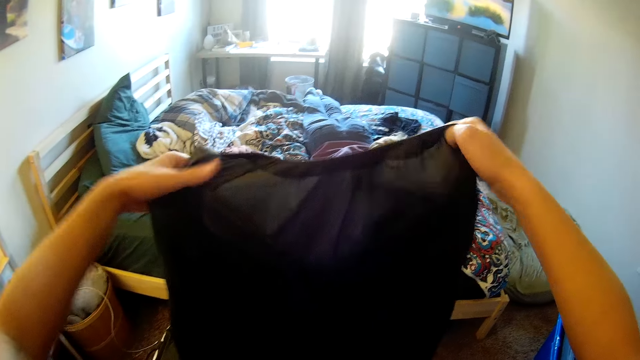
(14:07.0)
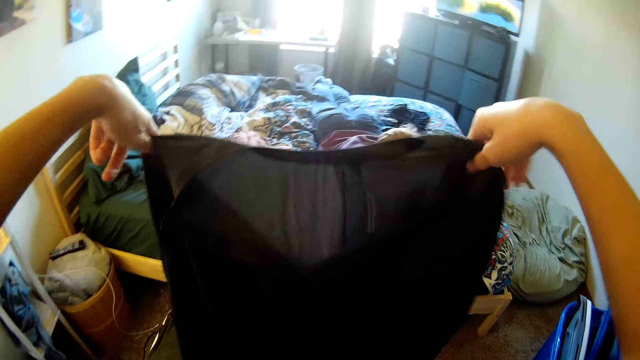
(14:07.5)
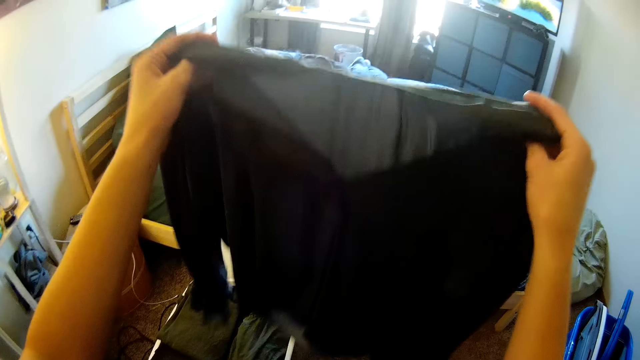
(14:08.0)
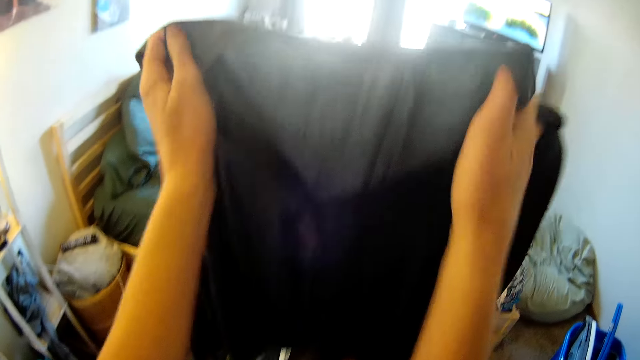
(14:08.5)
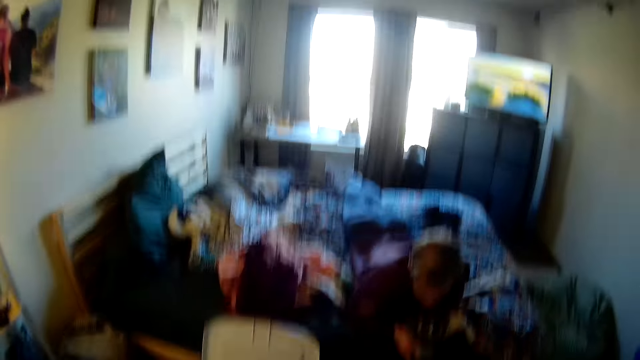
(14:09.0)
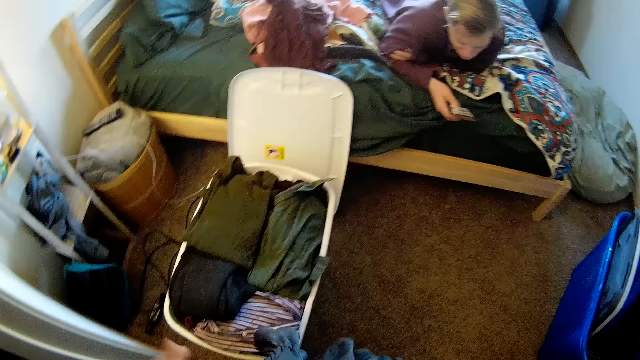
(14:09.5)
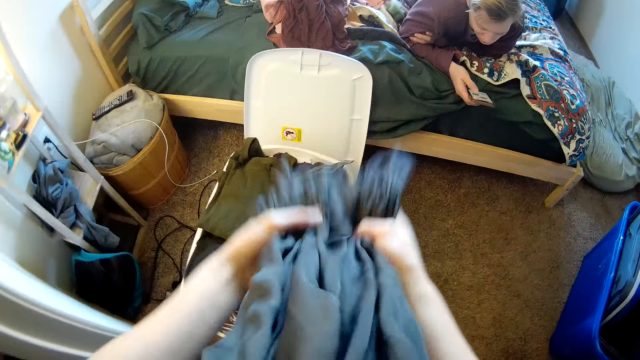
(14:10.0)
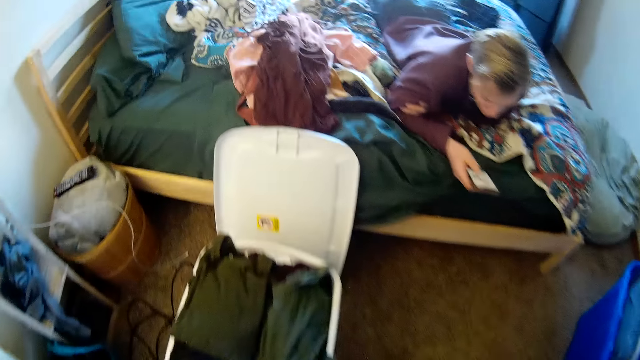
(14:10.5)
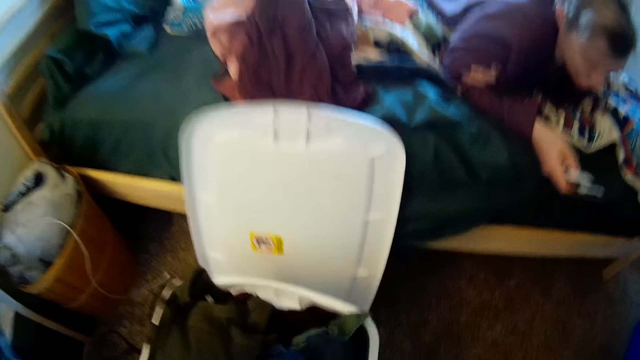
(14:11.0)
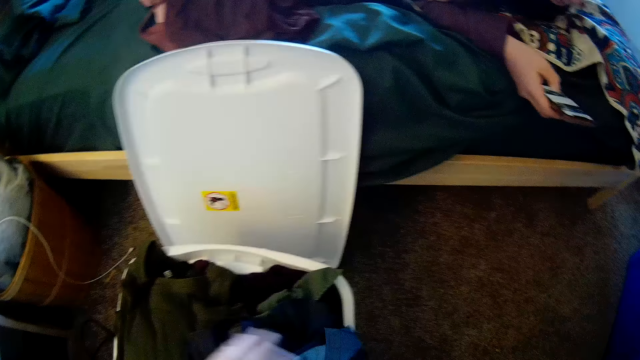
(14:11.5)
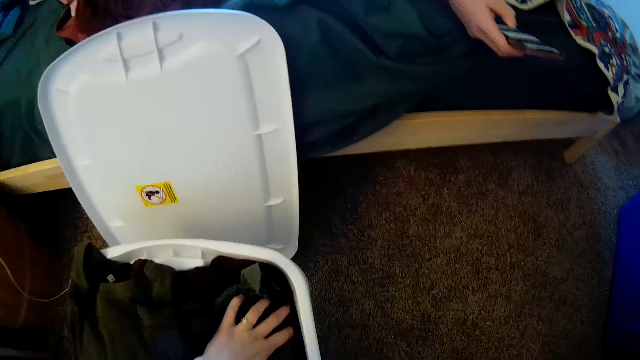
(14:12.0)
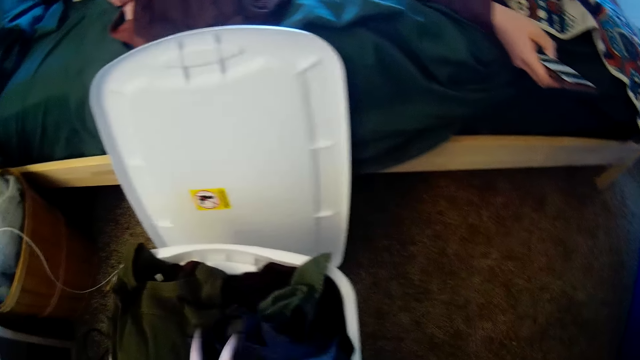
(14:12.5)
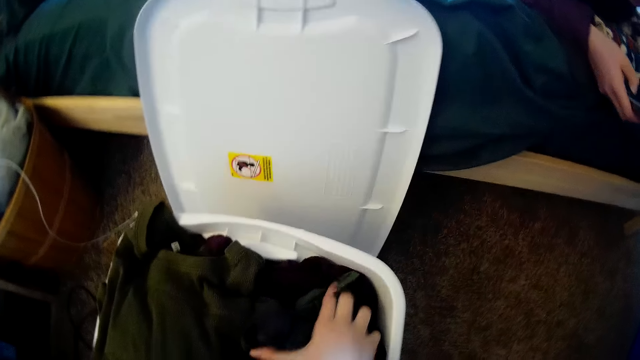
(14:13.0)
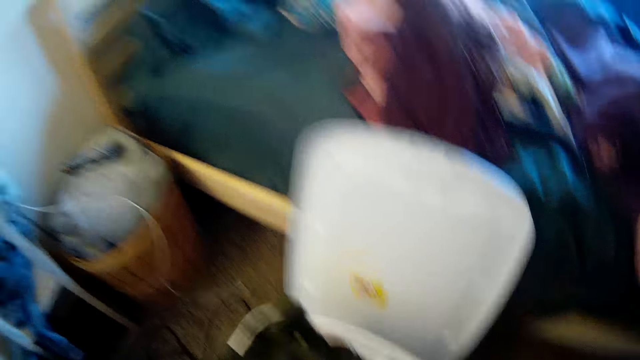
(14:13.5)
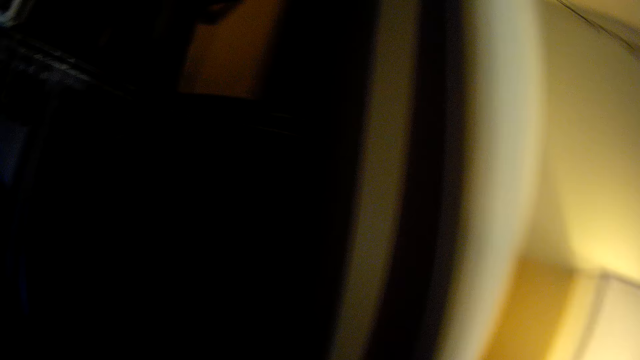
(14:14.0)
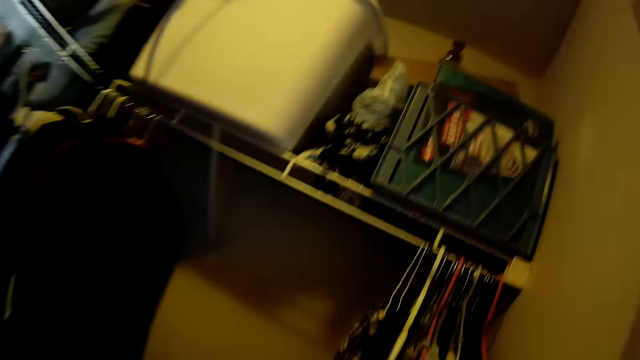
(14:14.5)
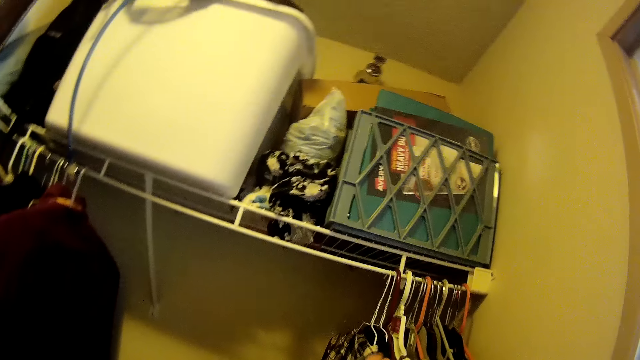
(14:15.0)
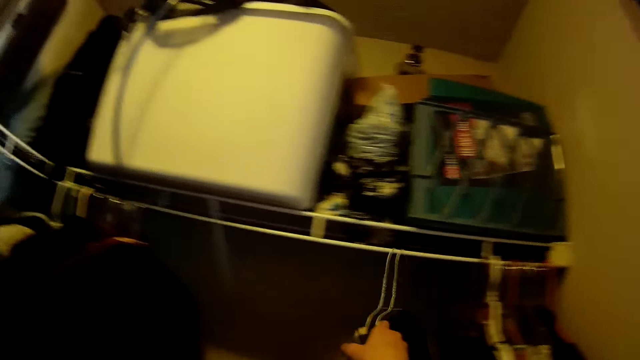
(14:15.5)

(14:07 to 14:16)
The camera wearer puts the cloth in the clothes basket. They pick up the cloth from the drawer.

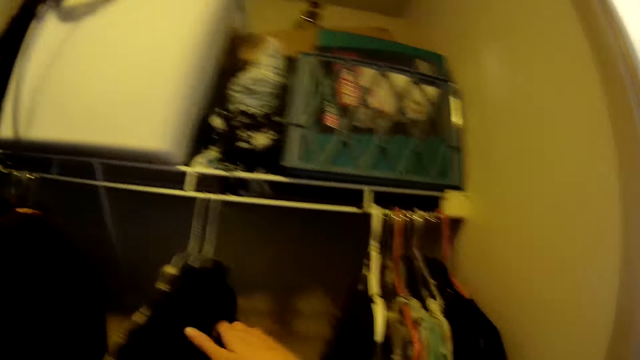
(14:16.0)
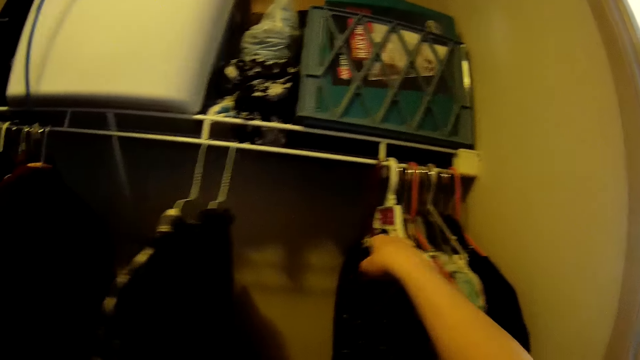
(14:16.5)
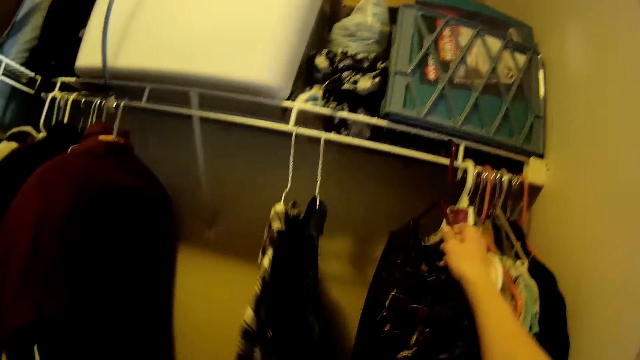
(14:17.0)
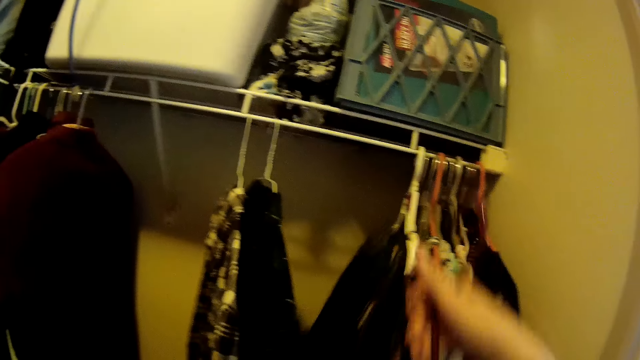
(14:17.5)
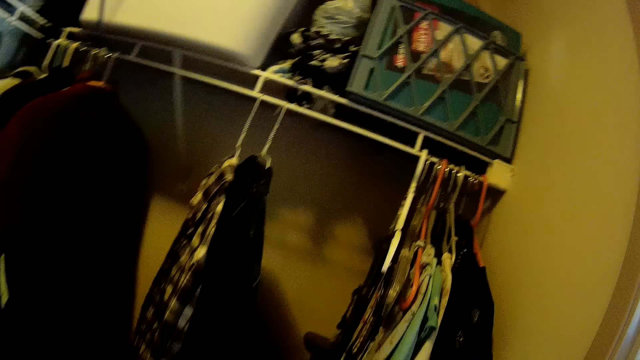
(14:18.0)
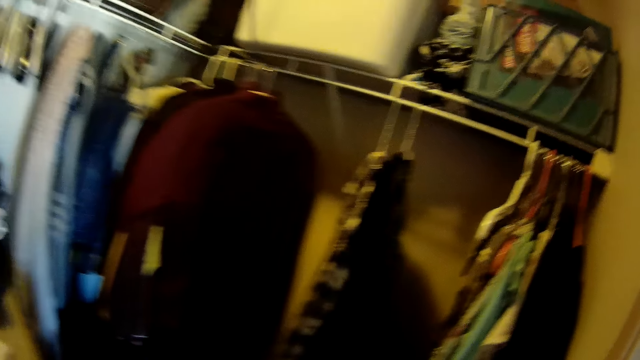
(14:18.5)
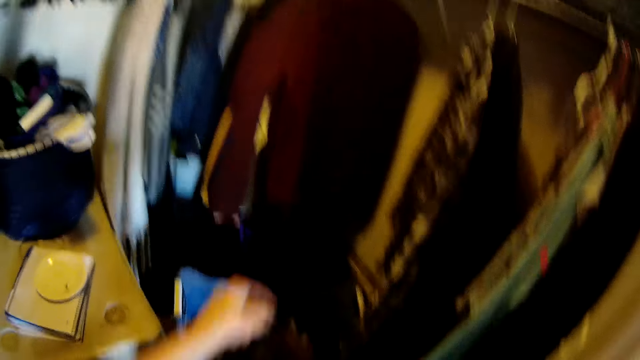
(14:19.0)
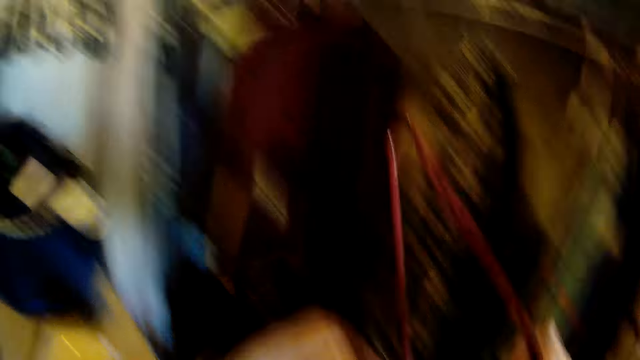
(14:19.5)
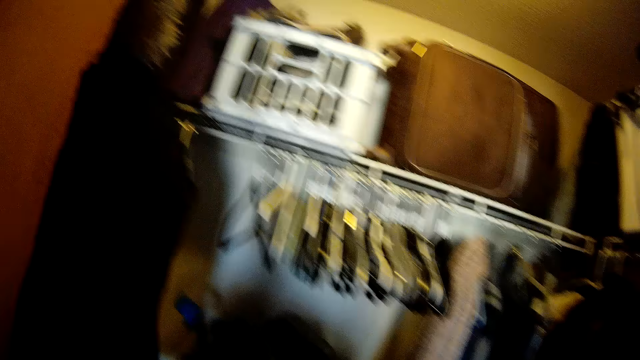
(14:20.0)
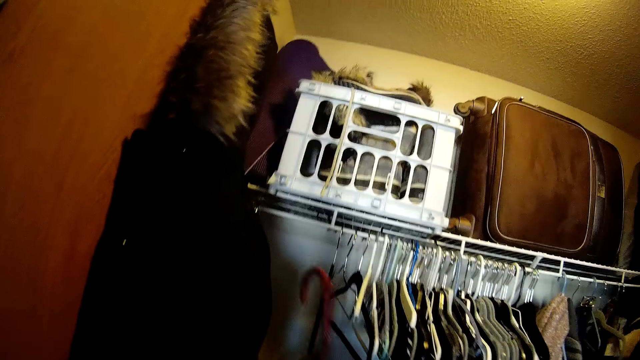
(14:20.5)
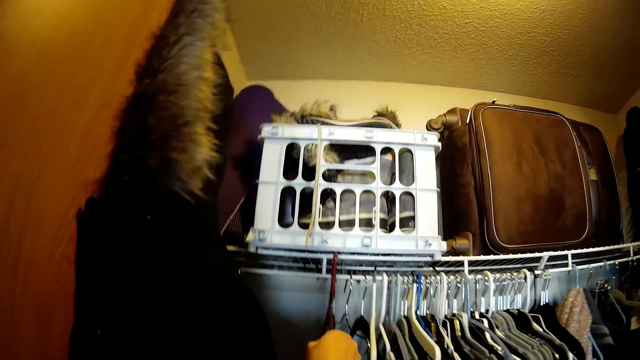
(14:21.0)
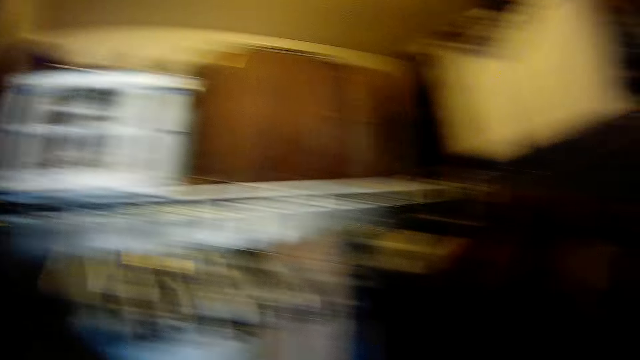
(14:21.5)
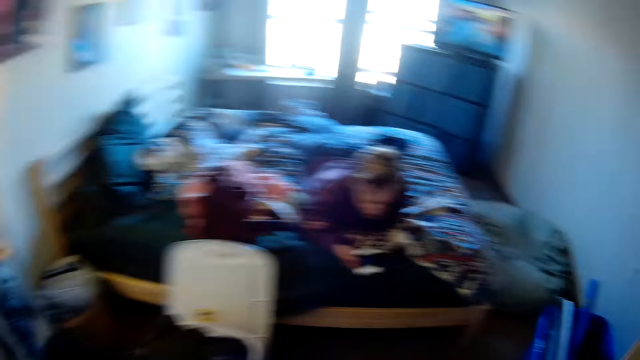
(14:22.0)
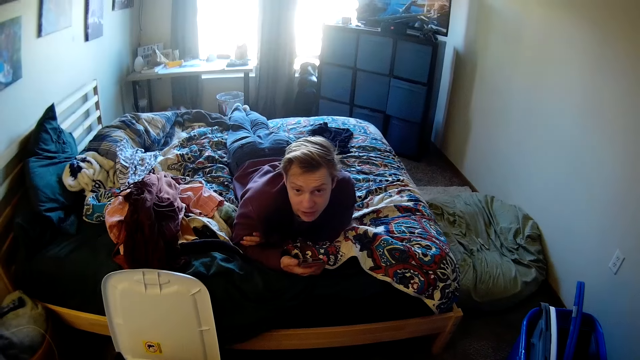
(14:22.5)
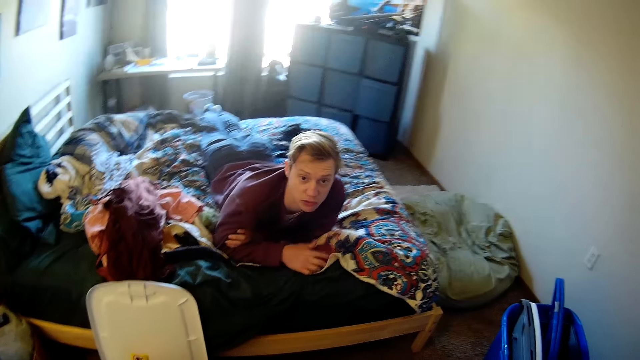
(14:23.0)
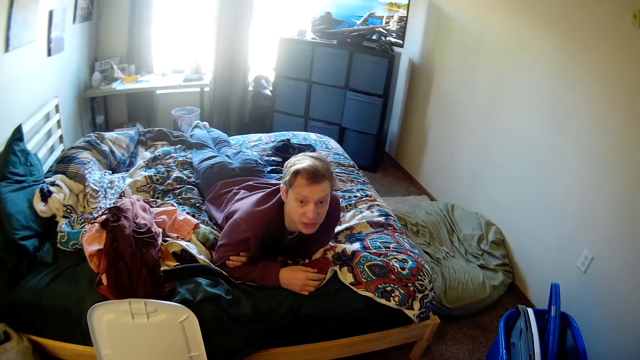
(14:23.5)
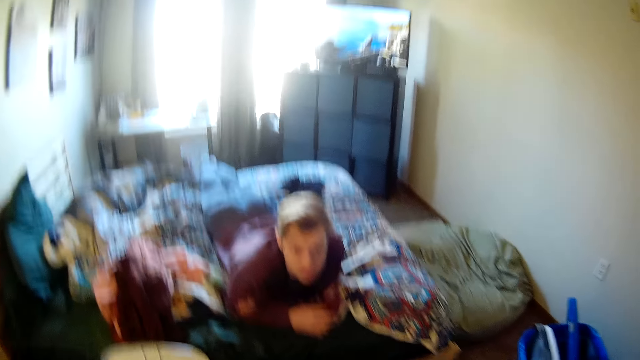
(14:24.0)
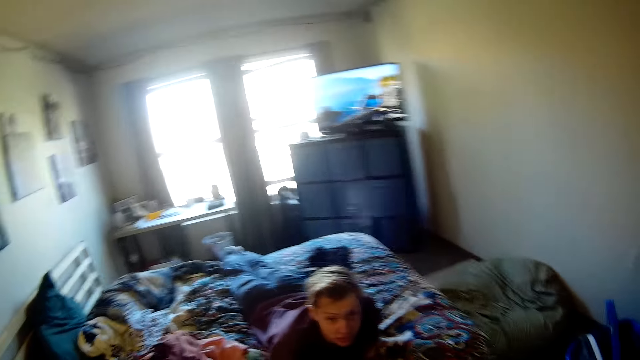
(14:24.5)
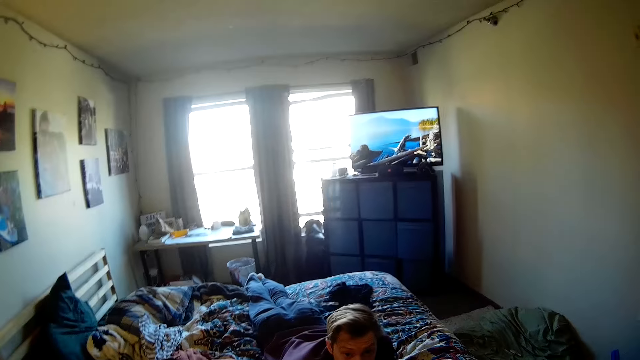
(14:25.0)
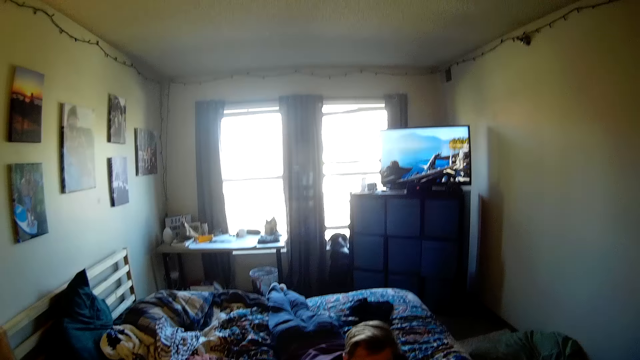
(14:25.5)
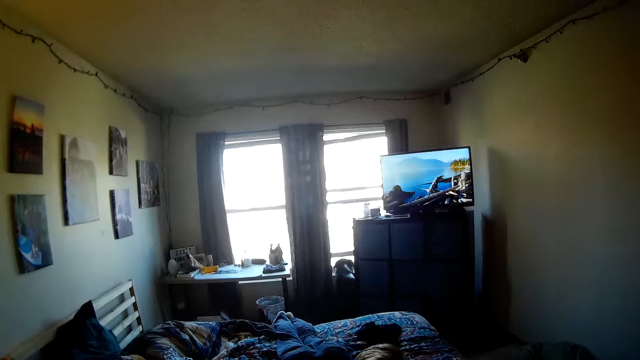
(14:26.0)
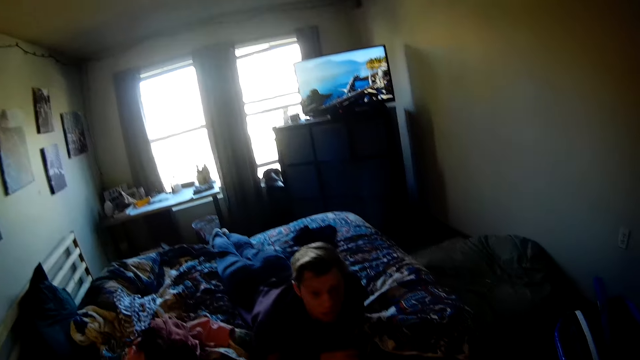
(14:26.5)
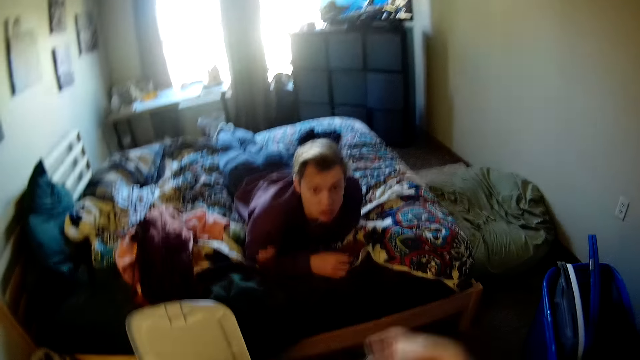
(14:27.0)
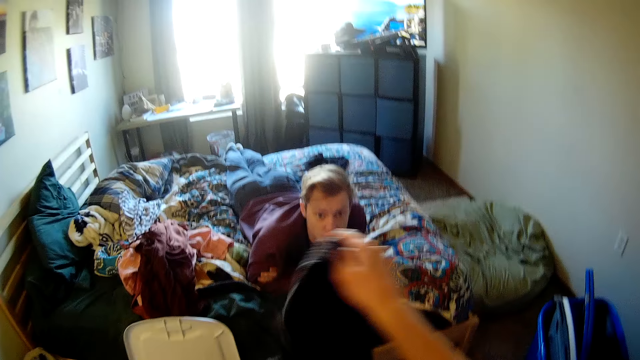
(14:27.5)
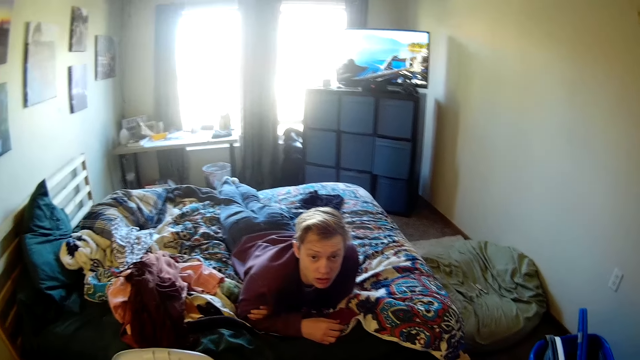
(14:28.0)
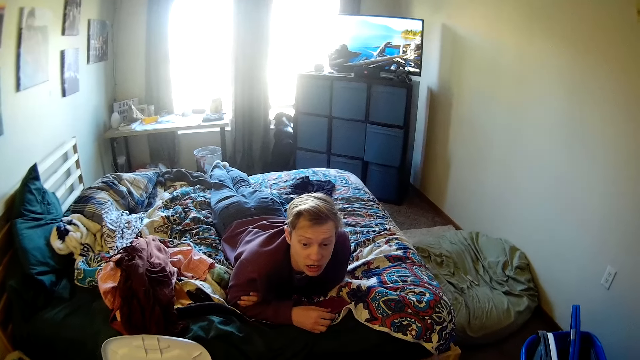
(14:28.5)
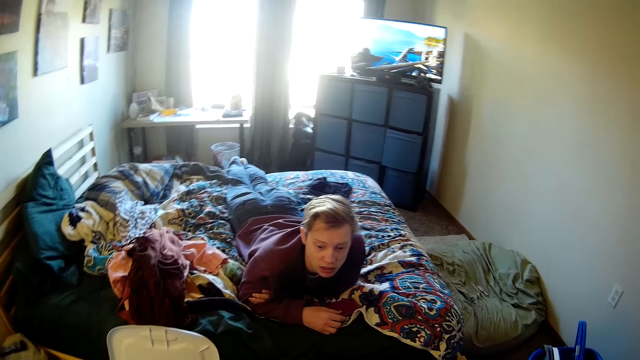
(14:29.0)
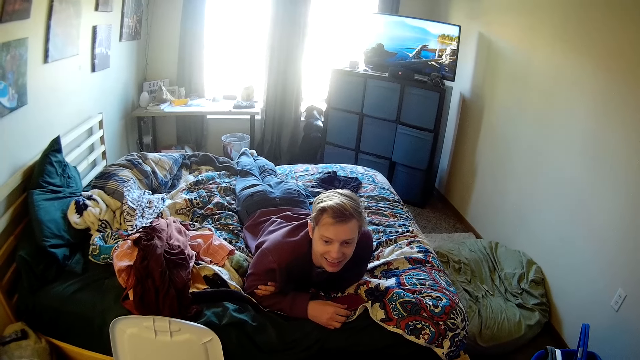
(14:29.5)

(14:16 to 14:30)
The camera wearer moves the clothes on the rail. They remove the cloth hanger on the wardrobe. They remove the cloth from the hanger. They hang the hanger on the rails. A man uses the phone. The camera wearer interacts with the man. They look around the room. They fold the piece of cloth.
